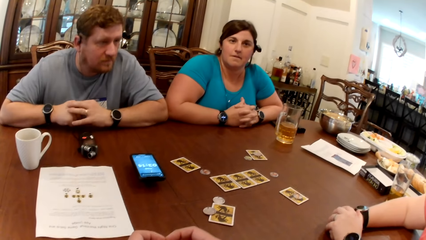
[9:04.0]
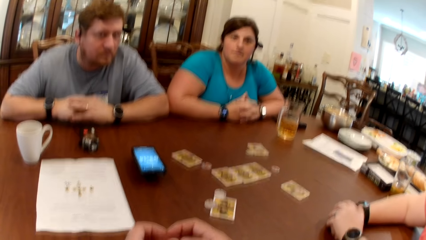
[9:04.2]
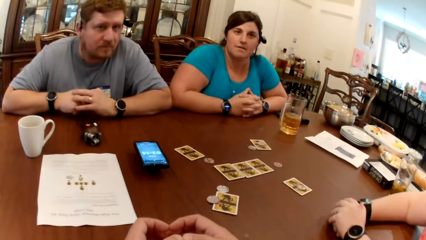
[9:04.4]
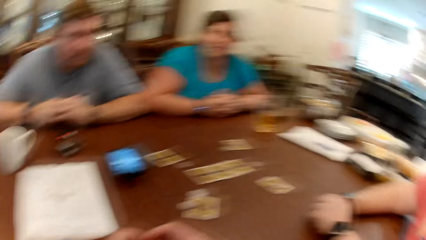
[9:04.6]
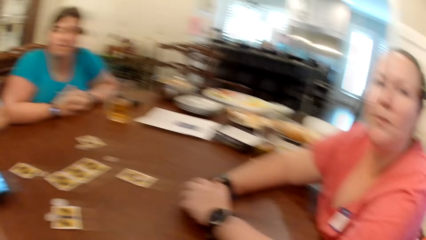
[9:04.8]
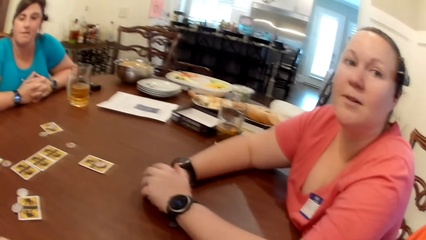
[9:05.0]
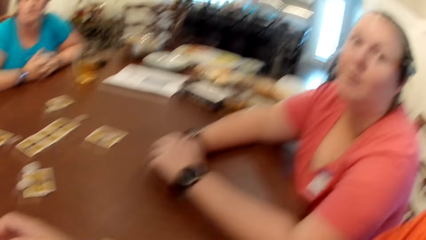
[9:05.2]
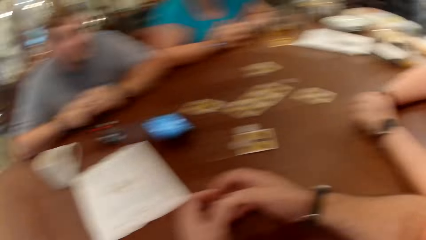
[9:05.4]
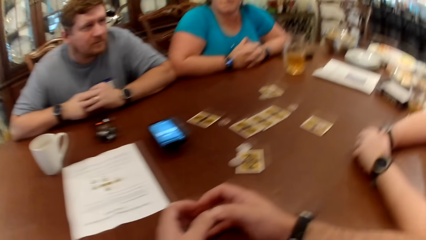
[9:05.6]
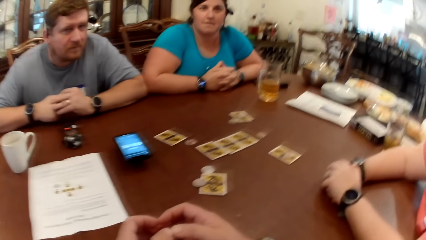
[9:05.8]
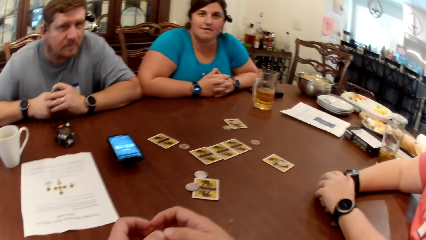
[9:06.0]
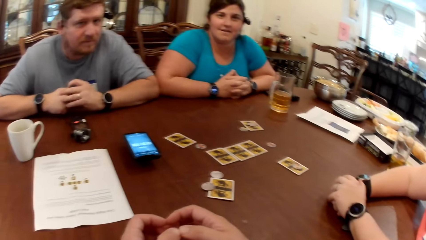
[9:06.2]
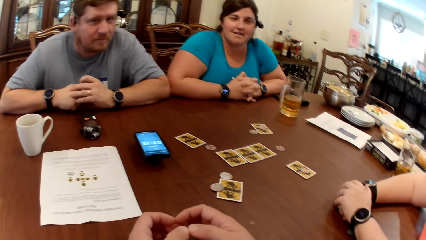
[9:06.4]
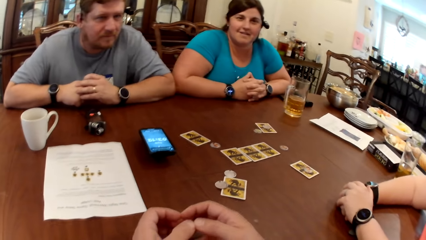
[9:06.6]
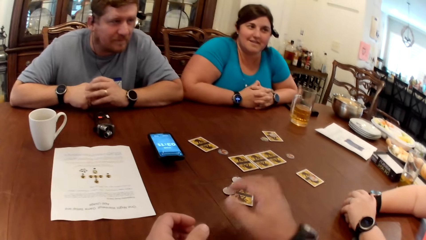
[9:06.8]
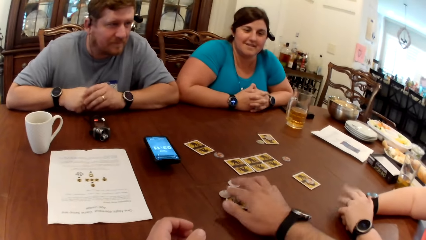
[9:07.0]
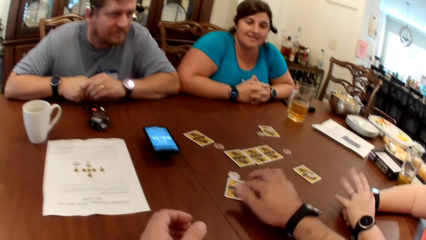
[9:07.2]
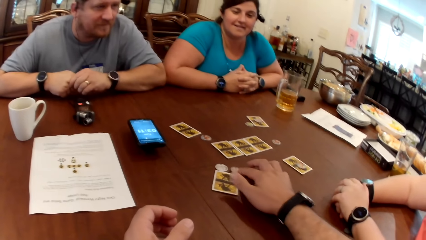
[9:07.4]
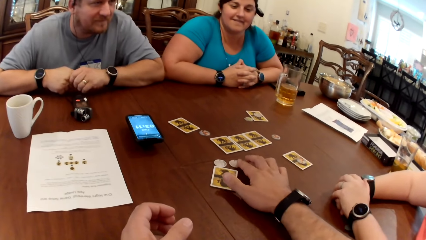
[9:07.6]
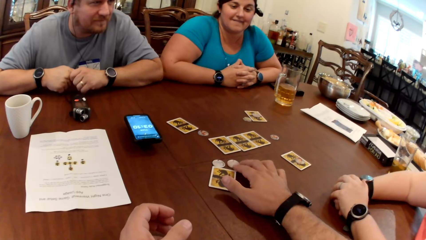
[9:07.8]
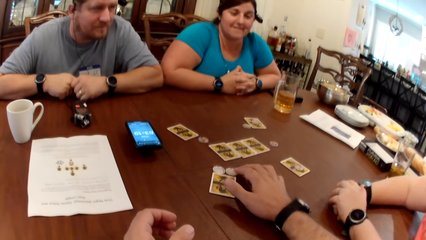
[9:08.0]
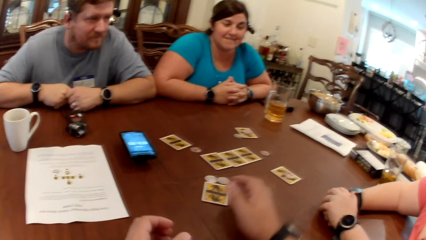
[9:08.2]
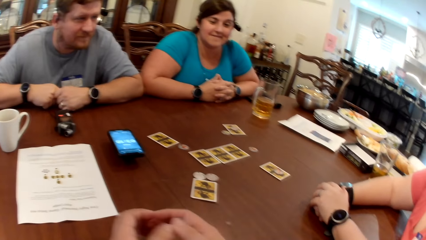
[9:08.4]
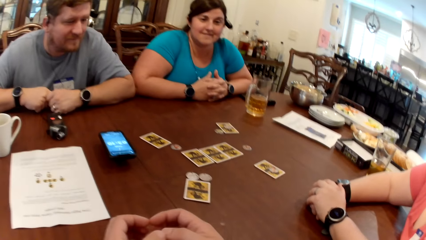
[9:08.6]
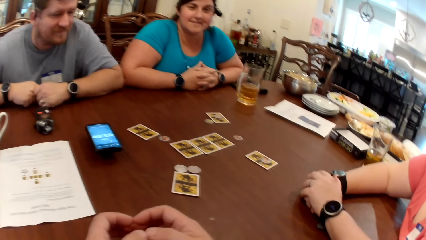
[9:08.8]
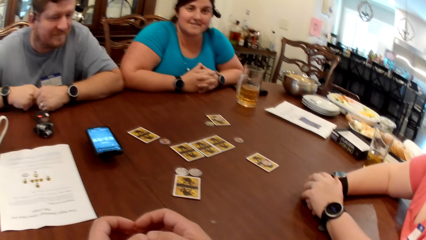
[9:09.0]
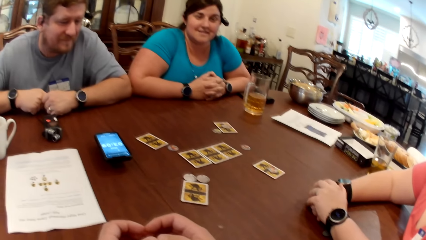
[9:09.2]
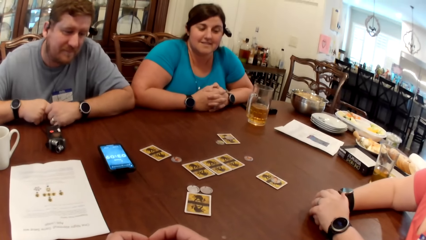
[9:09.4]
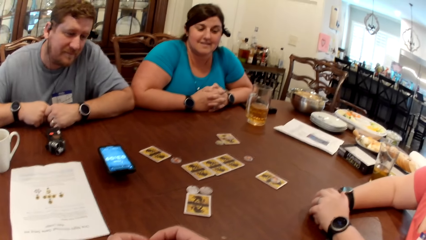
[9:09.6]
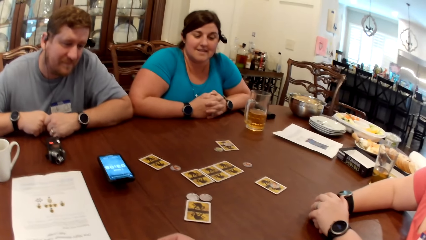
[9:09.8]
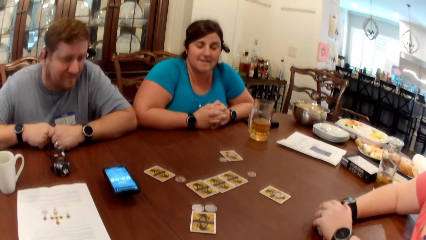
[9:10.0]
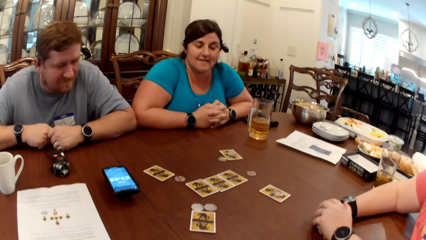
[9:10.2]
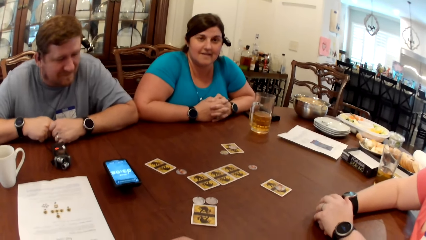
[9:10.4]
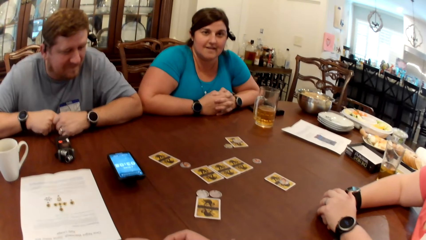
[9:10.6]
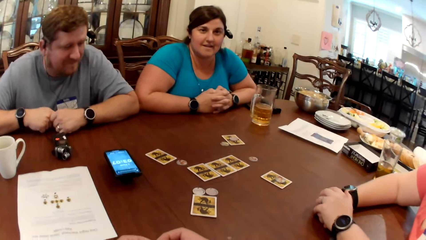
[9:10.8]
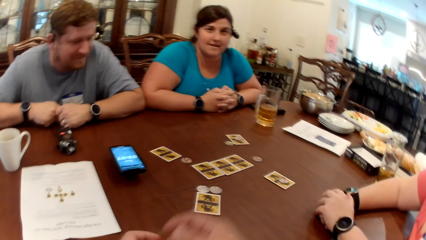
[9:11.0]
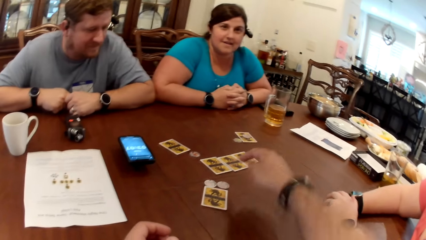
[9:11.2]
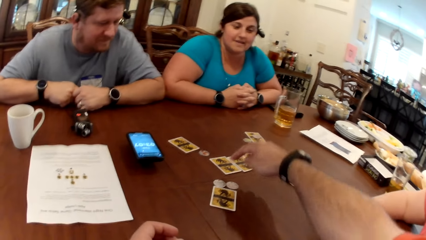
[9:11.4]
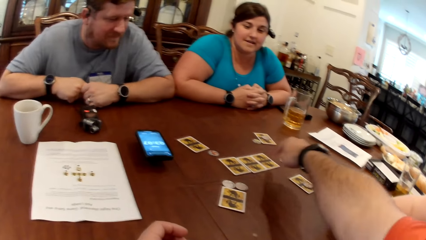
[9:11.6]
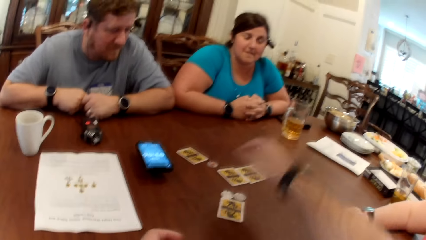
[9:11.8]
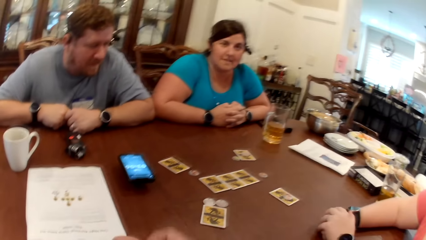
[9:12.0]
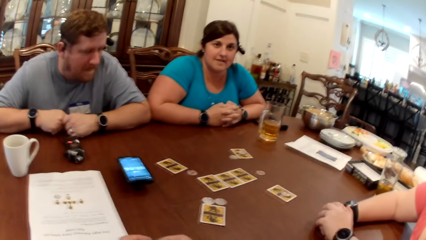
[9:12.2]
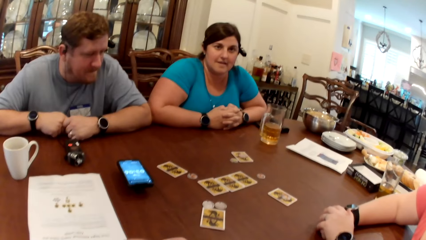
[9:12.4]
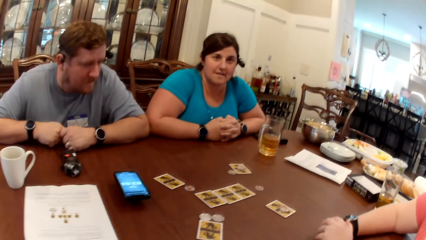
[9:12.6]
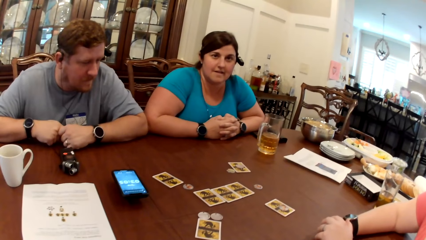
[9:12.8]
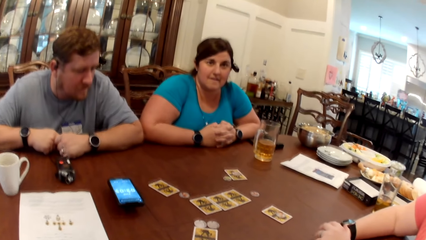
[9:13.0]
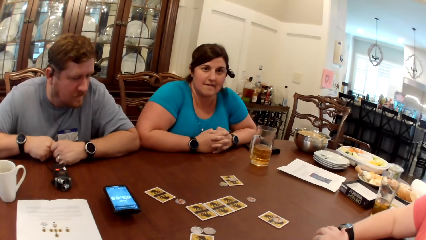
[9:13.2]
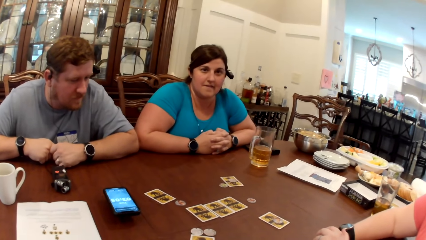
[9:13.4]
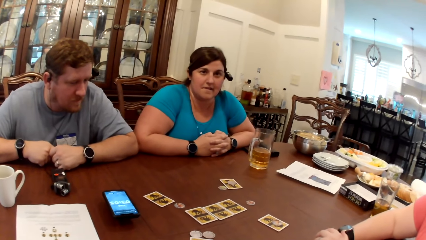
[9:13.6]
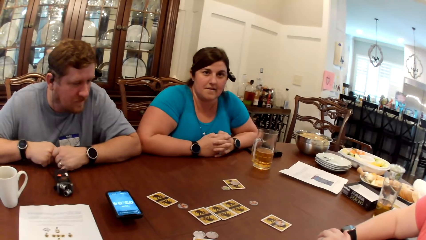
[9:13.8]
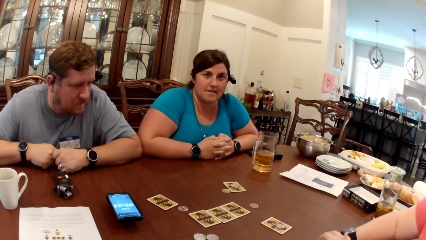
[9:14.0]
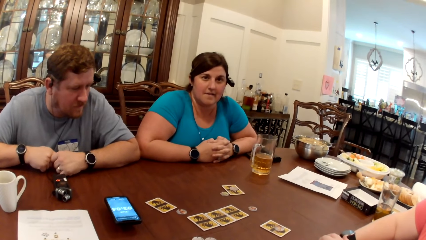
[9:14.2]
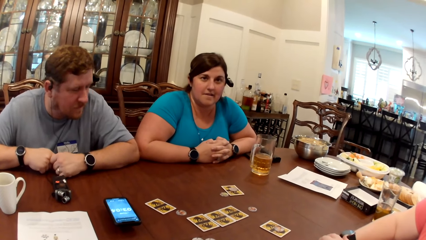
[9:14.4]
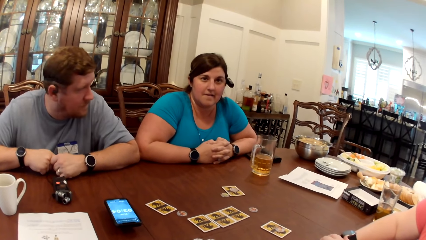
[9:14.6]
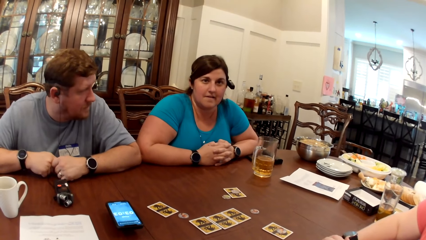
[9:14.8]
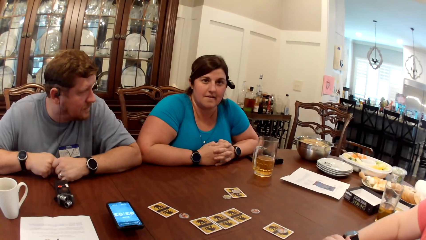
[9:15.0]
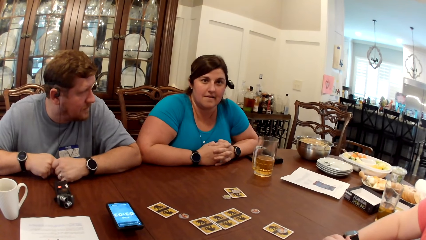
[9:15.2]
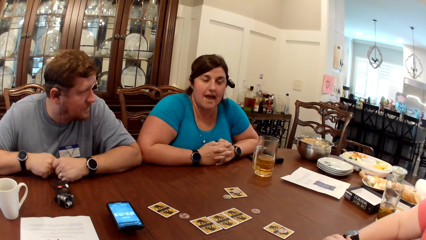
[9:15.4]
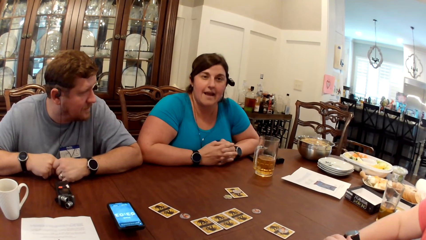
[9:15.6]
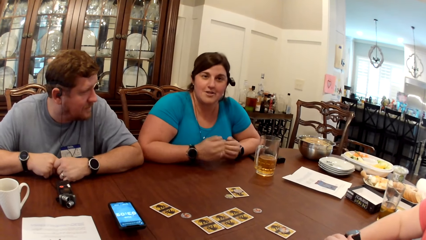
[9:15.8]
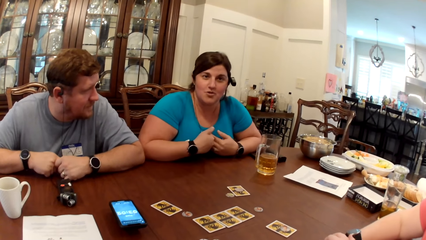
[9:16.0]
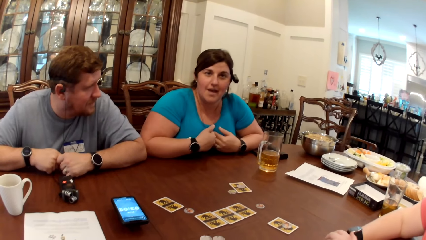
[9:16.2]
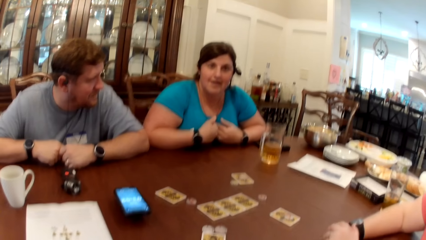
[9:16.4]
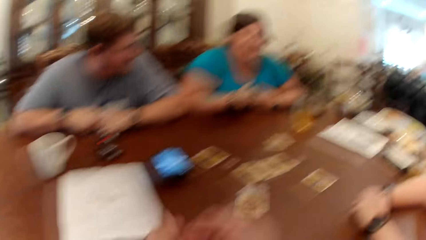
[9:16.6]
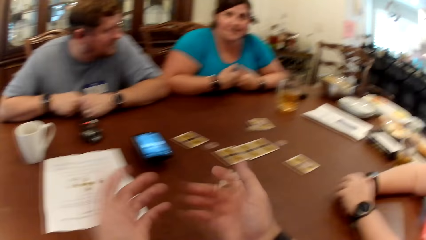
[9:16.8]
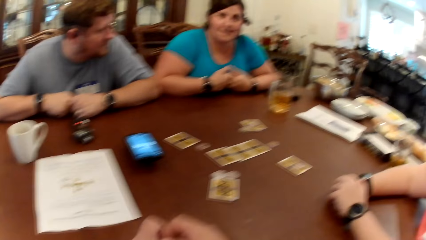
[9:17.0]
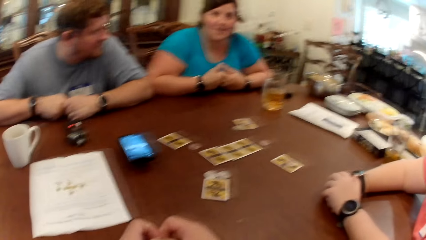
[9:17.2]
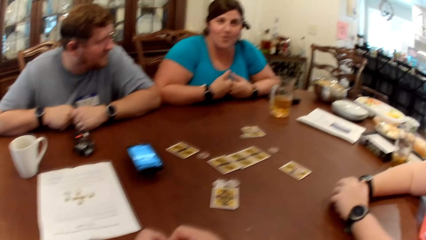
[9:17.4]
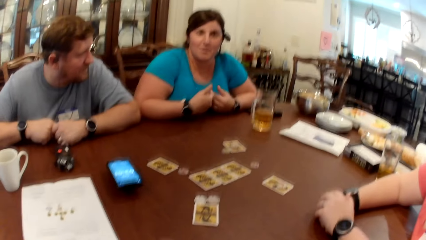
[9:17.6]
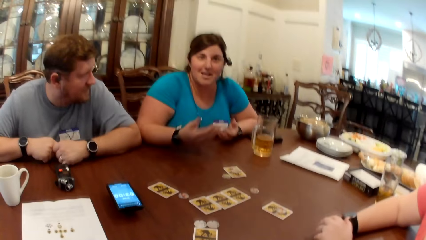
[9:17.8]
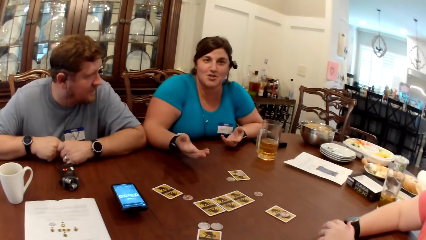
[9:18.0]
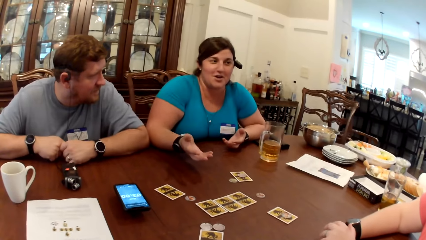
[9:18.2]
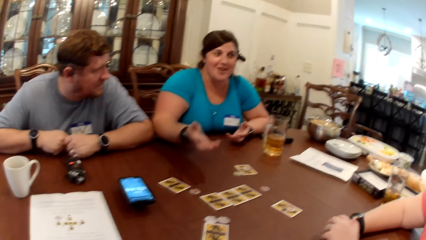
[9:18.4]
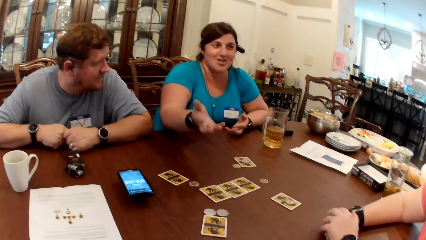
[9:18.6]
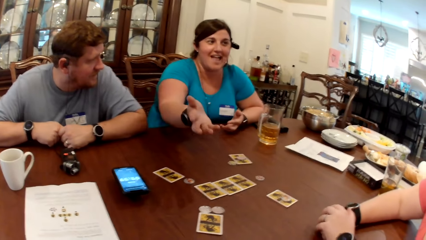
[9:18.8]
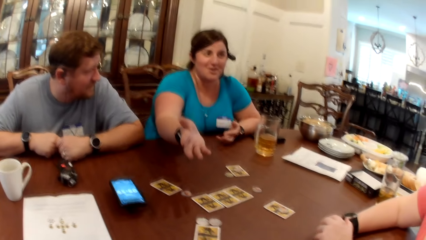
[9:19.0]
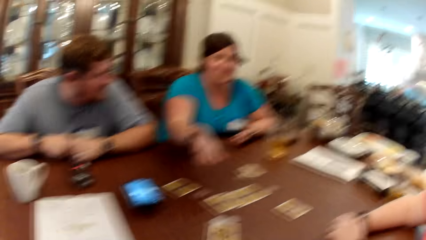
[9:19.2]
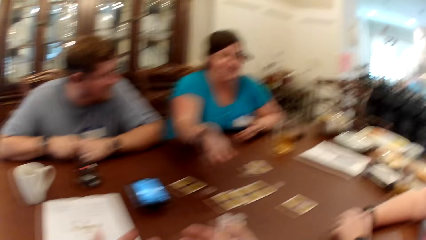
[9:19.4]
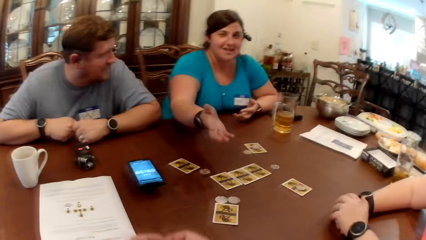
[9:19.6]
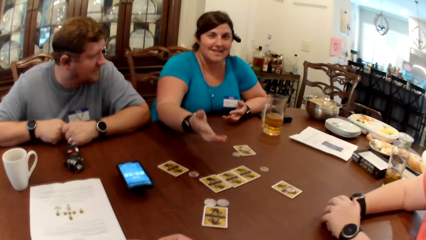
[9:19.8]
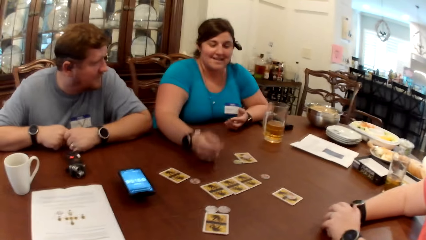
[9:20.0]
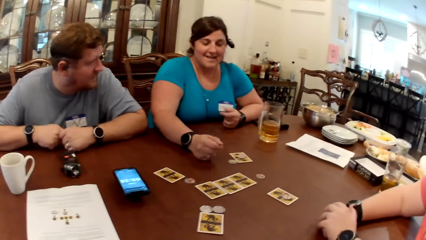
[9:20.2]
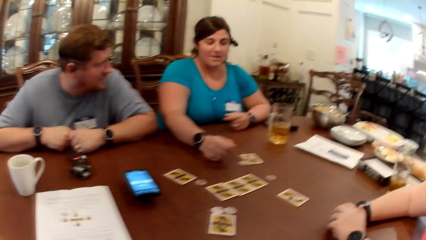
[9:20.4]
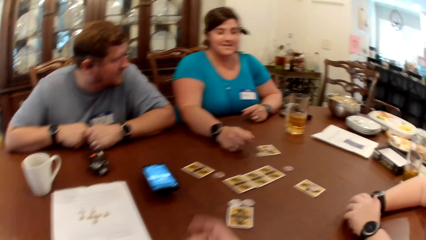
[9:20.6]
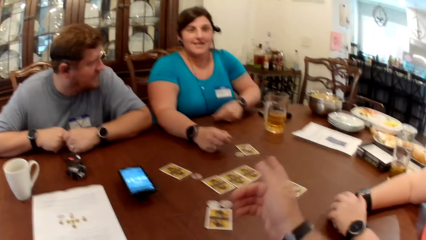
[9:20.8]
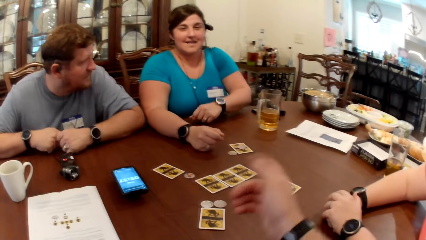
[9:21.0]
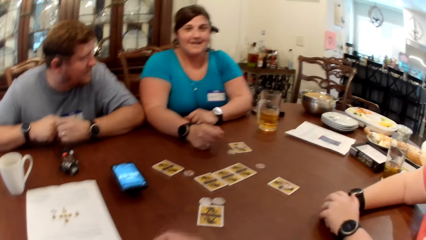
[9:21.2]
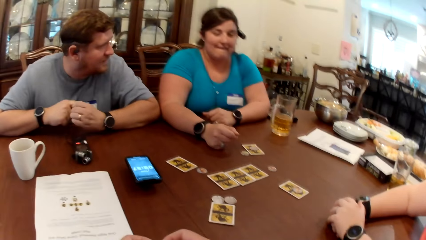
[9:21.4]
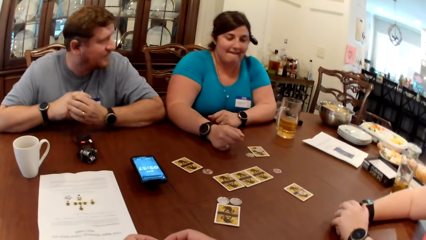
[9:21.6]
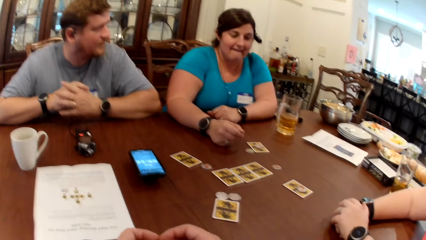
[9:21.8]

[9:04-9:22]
The camera wearer adjusts the game token on the card with his right hand. He moves the card and coin. He points on the card. He converses with a man and a woman.
